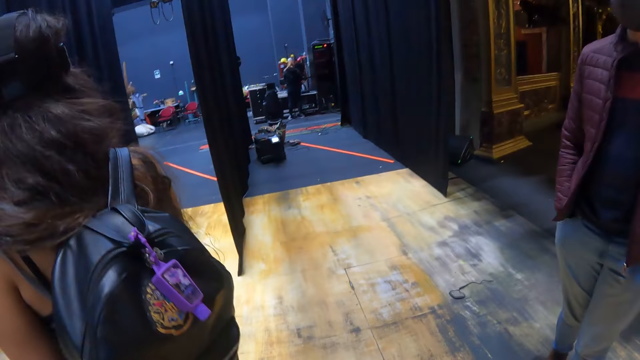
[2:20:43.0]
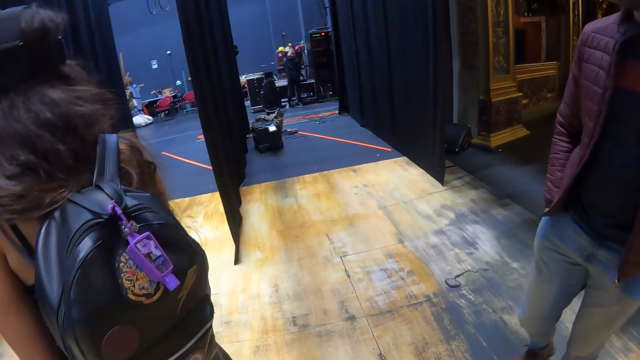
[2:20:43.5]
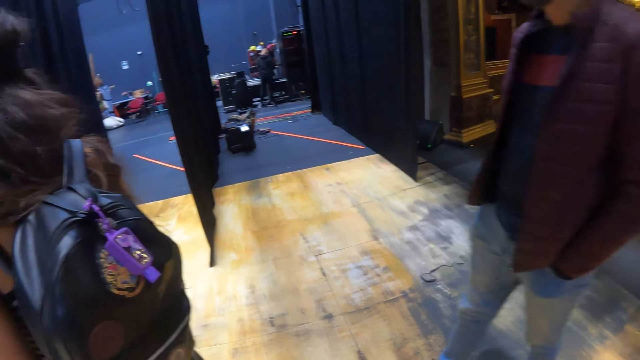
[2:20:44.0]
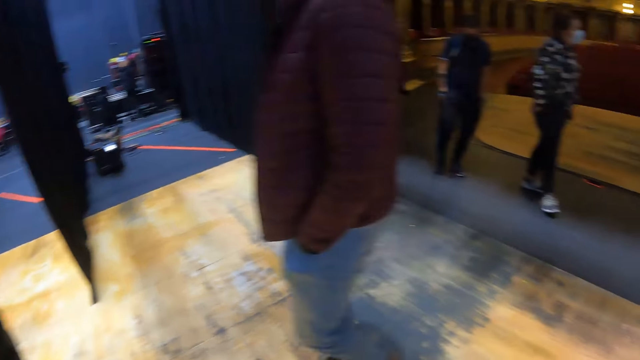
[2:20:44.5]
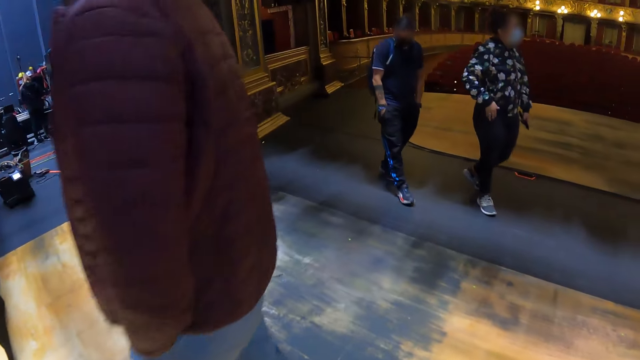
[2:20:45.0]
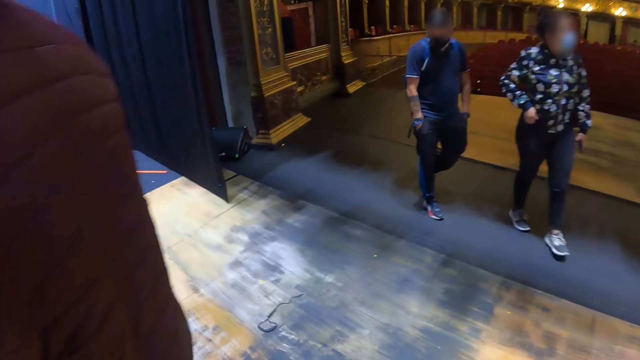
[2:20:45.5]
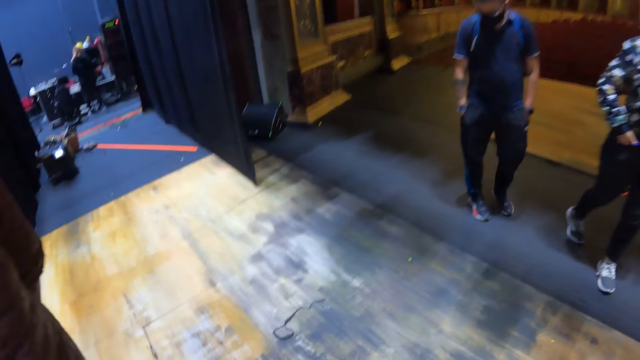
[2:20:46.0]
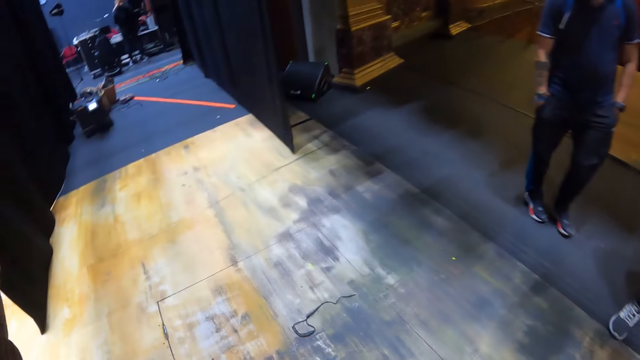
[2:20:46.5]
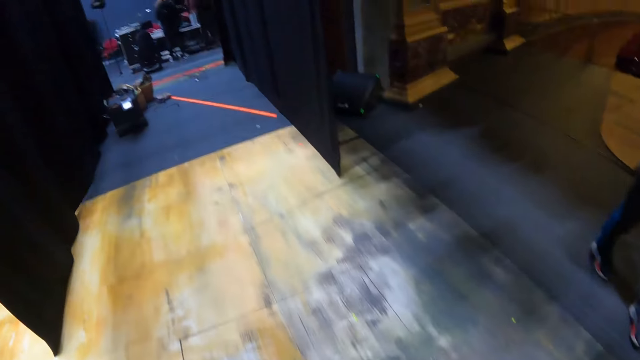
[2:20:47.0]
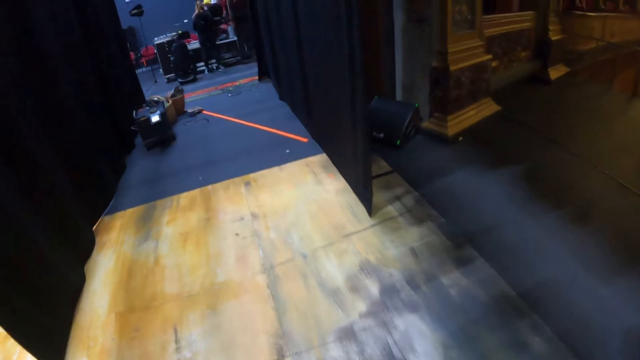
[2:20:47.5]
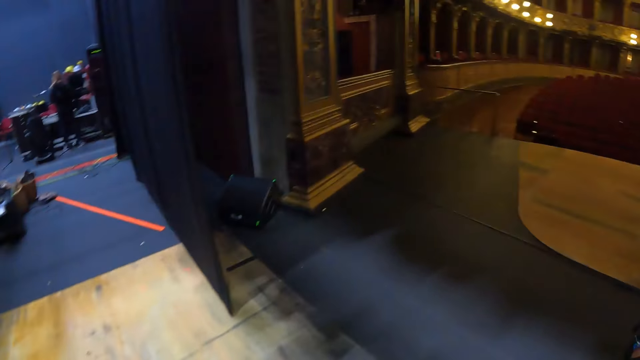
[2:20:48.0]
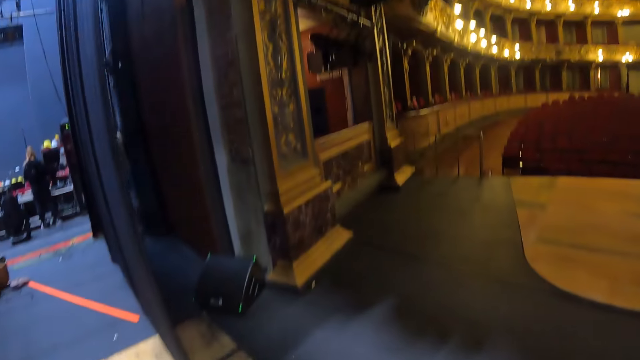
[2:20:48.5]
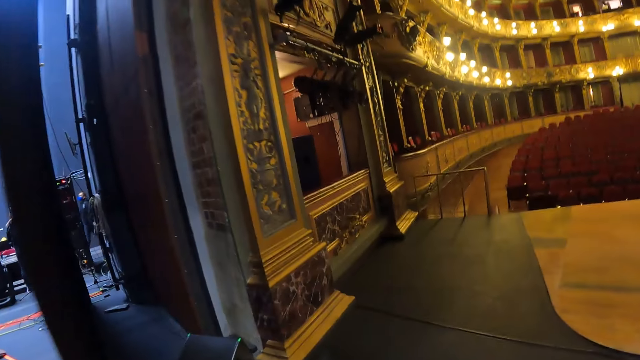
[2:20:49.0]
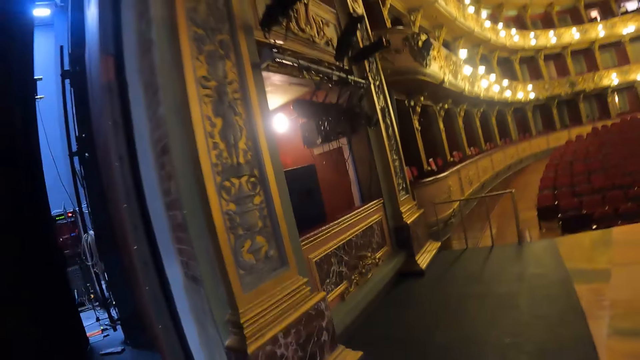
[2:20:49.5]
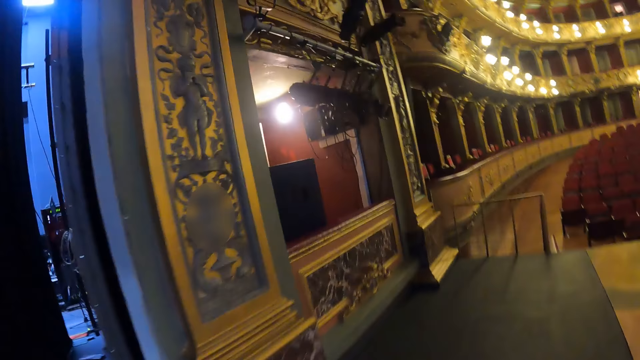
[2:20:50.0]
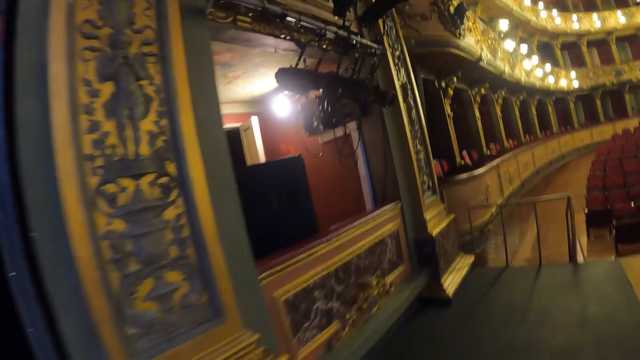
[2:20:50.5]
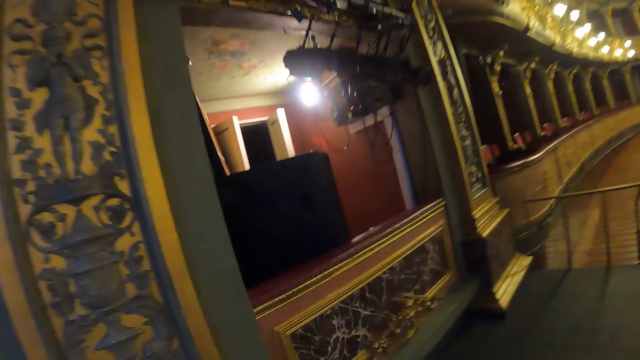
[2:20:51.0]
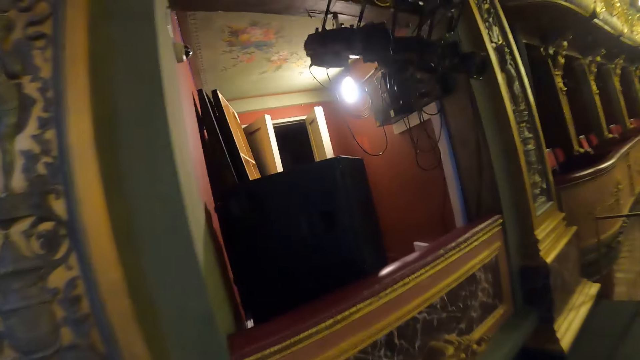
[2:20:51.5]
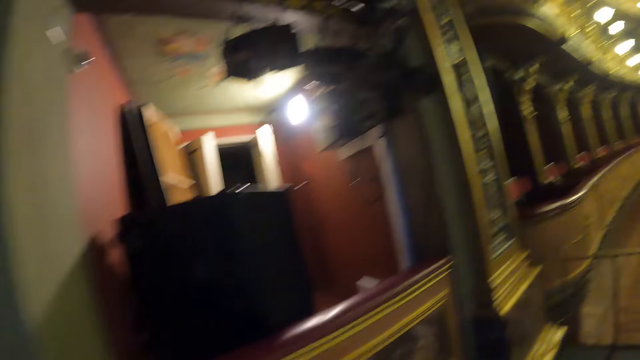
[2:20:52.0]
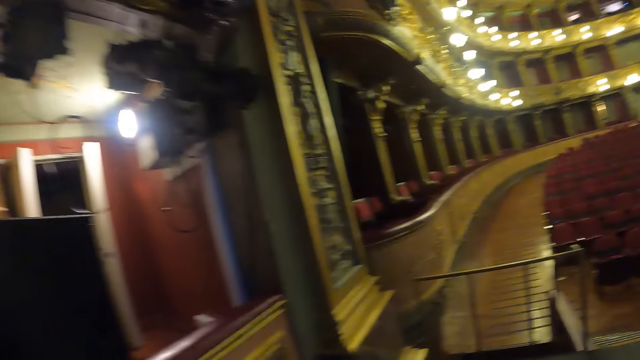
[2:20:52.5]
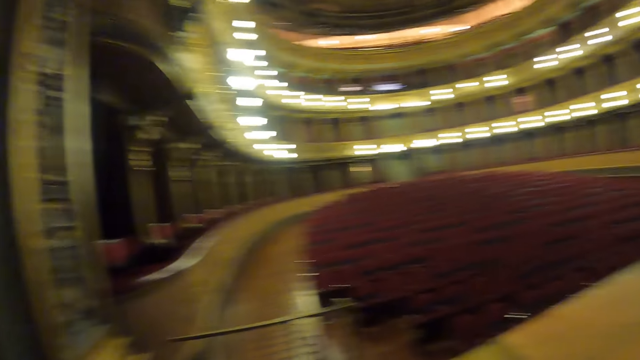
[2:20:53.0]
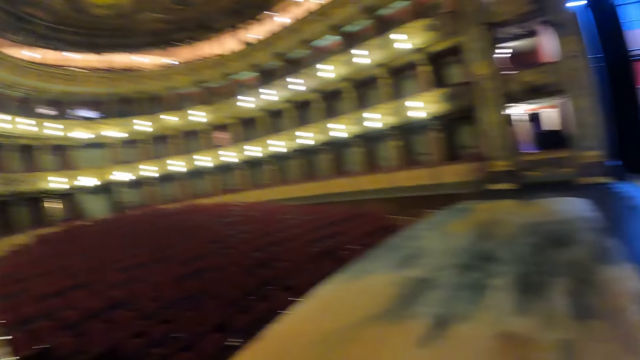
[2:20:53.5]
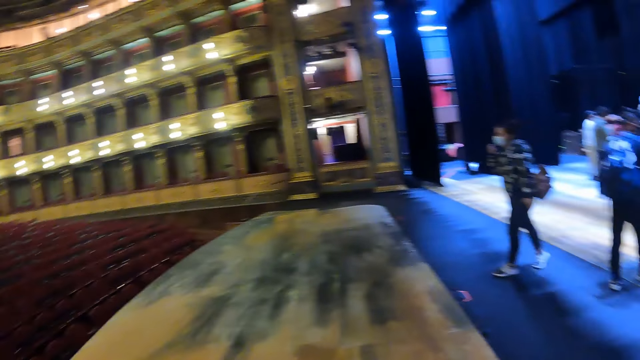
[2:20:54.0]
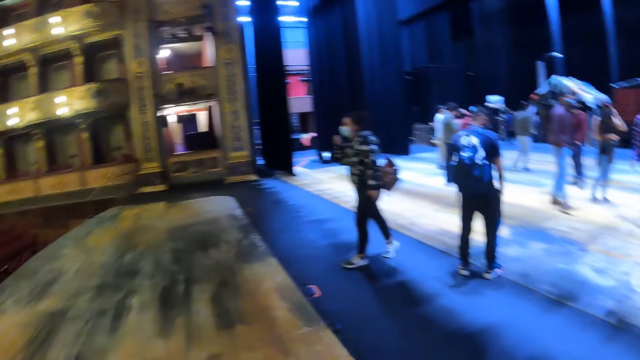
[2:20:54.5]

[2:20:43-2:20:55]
The camera wearer walks around in the theater.

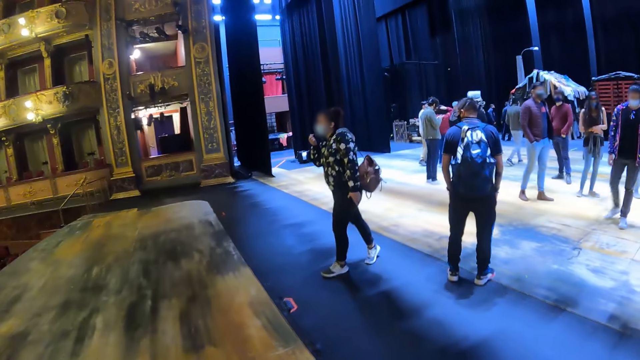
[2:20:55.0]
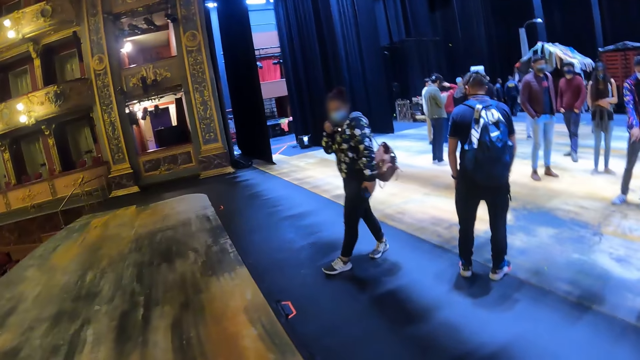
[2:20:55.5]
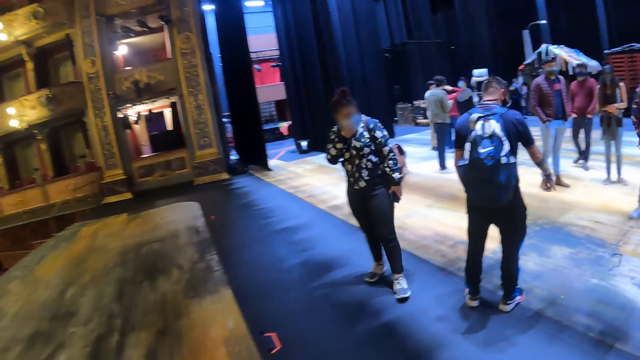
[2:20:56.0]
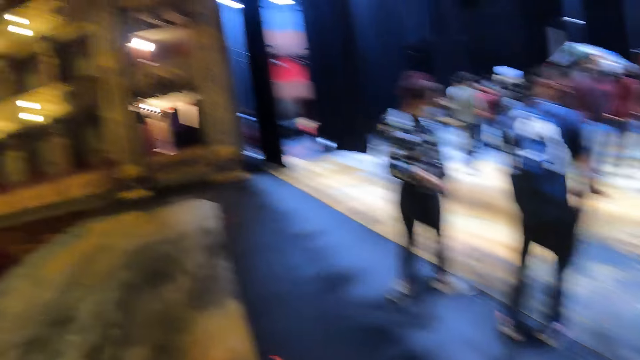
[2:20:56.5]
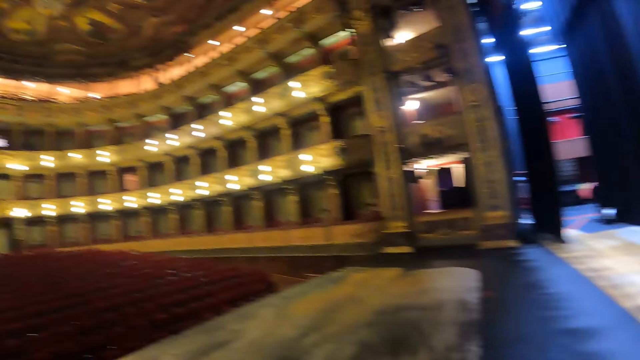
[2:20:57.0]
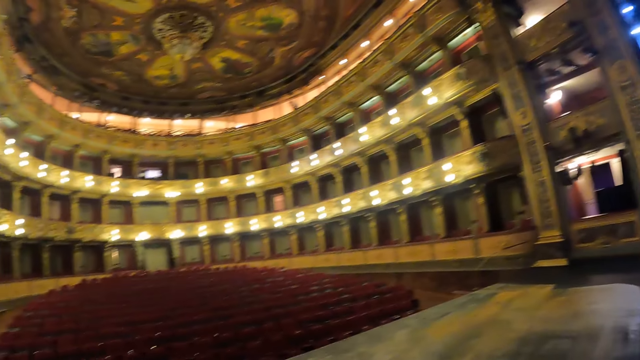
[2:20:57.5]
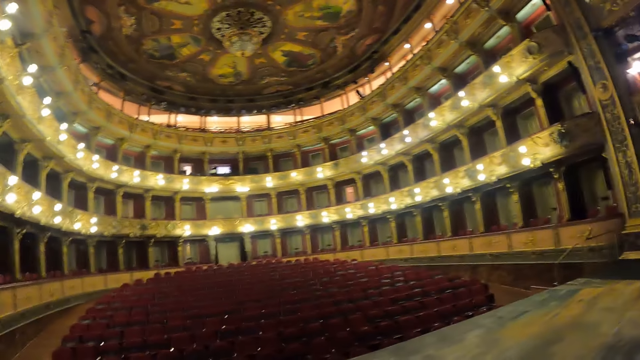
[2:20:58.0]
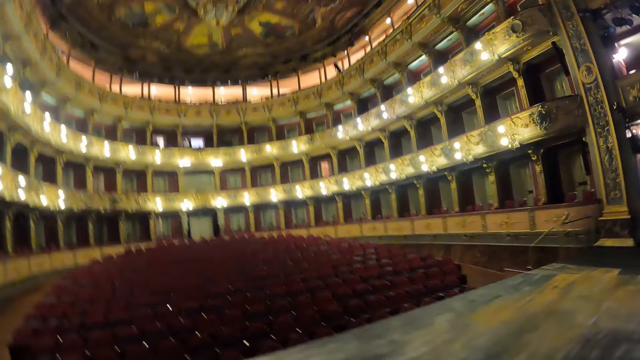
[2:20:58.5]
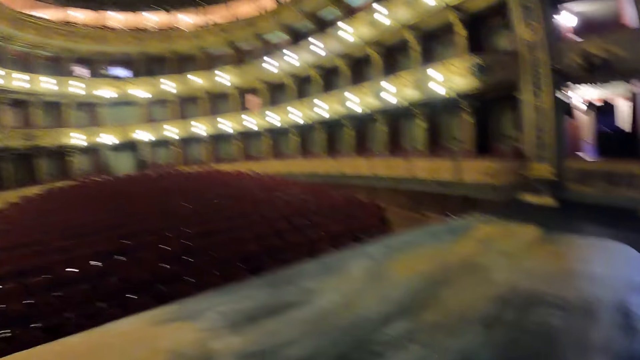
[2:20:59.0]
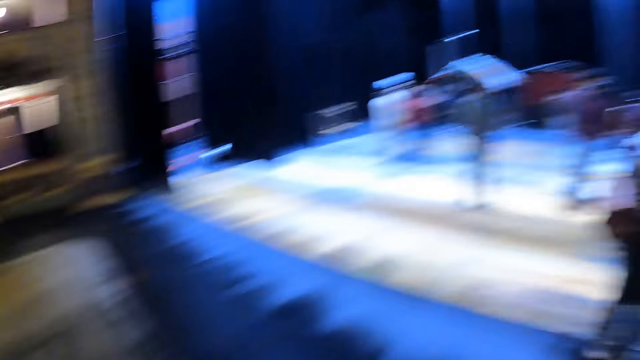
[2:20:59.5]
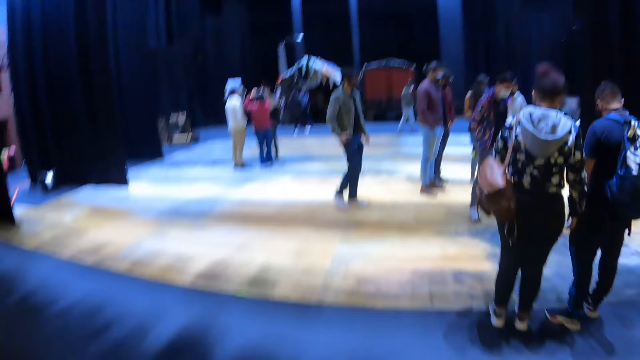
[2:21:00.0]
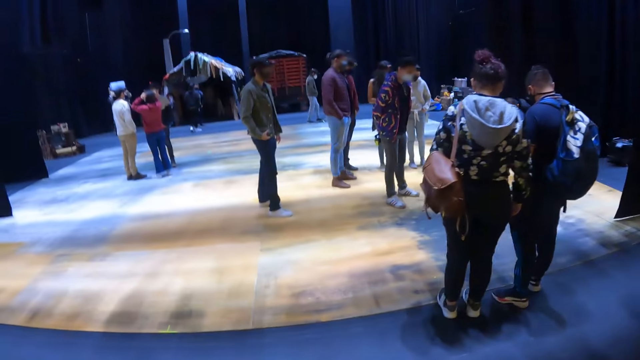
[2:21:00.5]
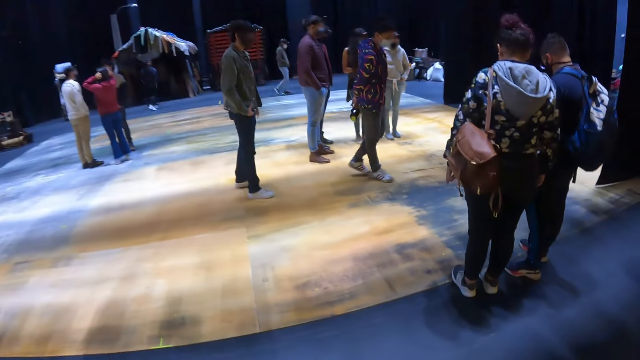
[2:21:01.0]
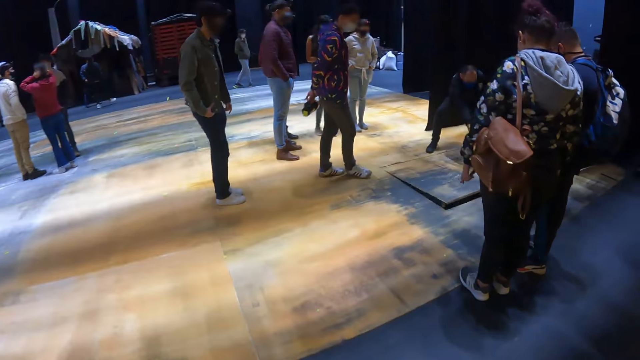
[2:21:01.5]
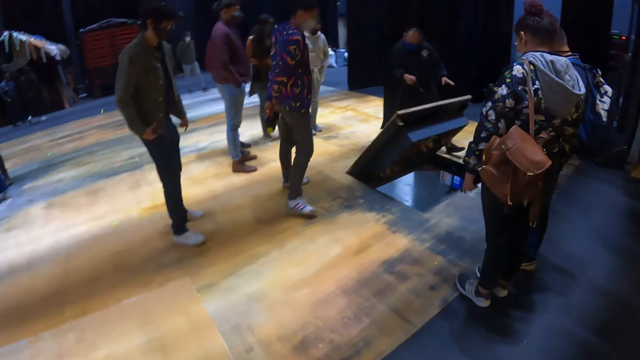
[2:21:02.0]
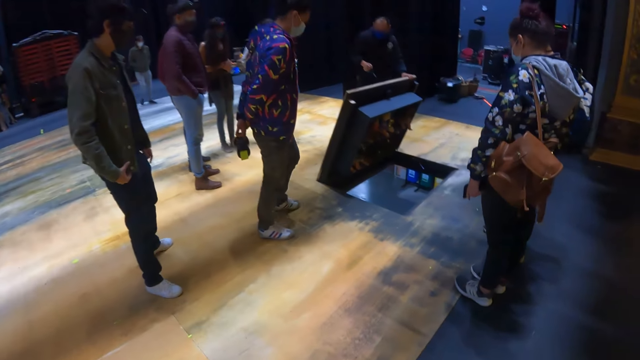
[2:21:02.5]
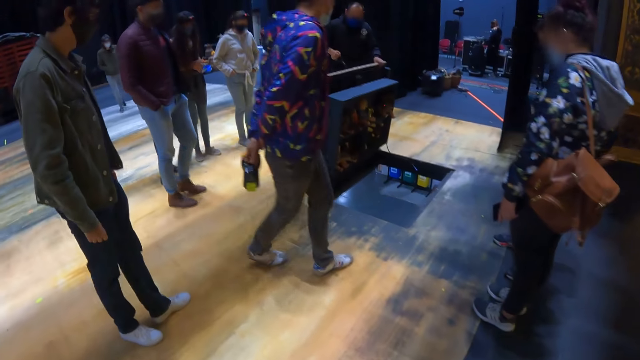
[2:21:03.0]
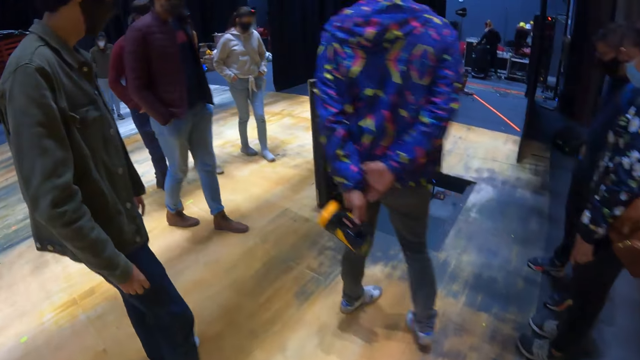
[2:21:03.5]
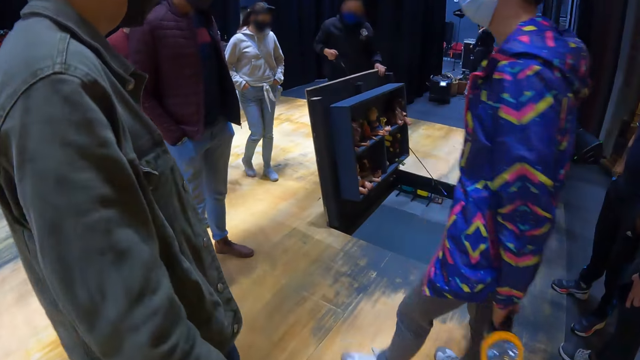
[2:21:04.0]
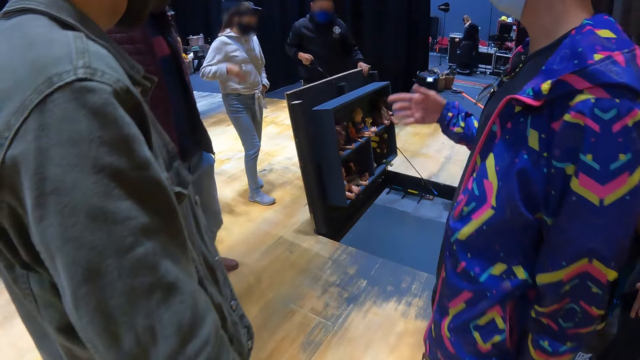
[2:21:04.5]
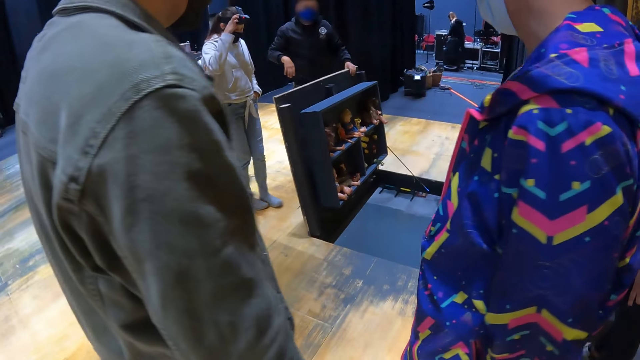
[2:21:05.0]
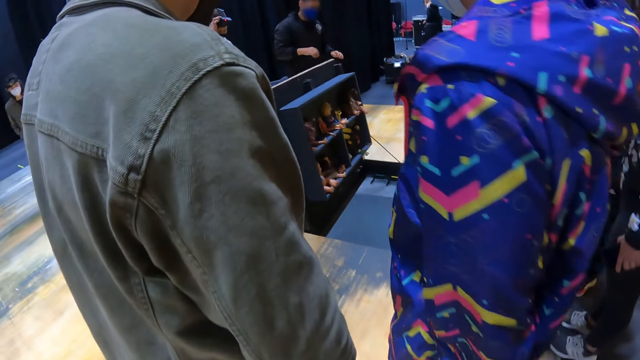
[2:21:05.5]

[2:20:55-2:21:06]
The camera wearer looks at the auditorium. They walk.
